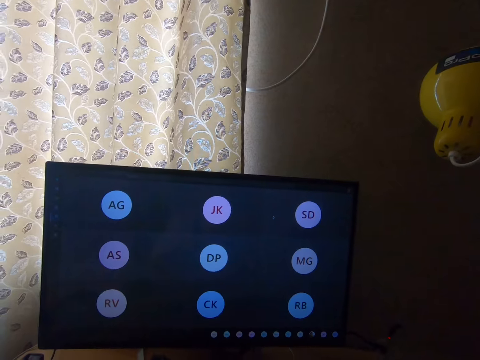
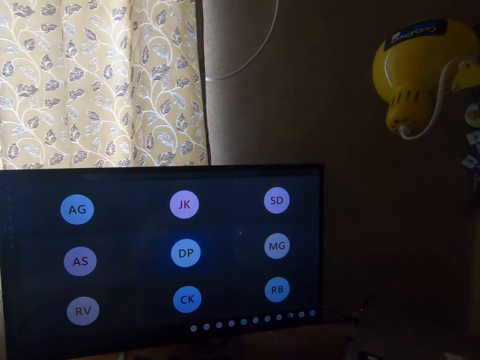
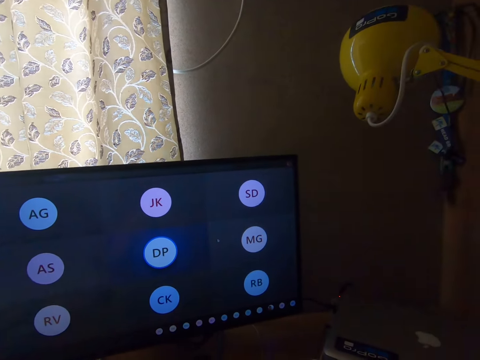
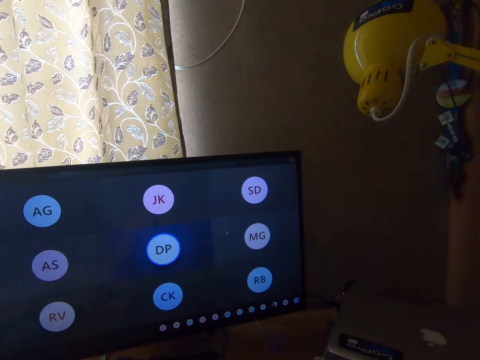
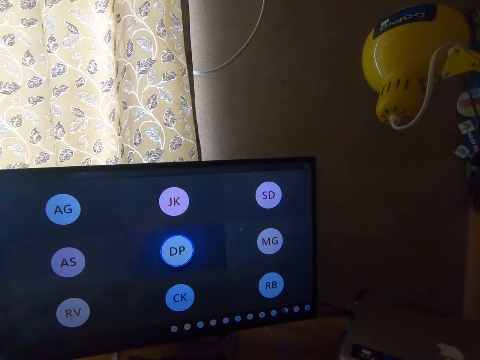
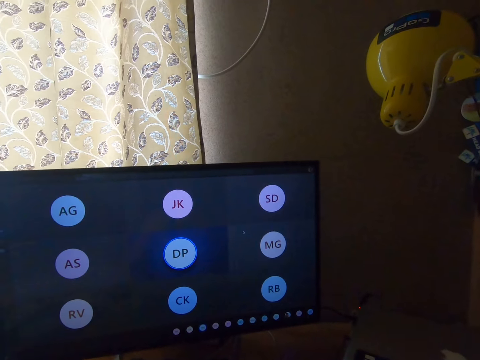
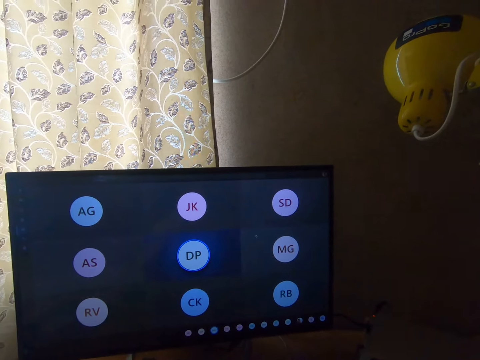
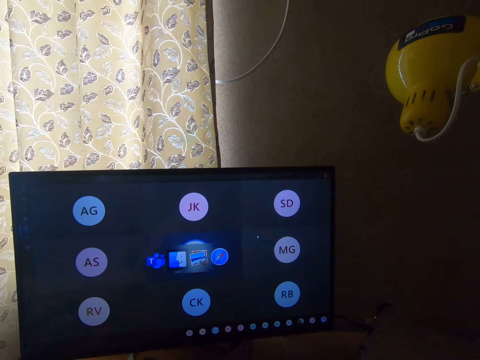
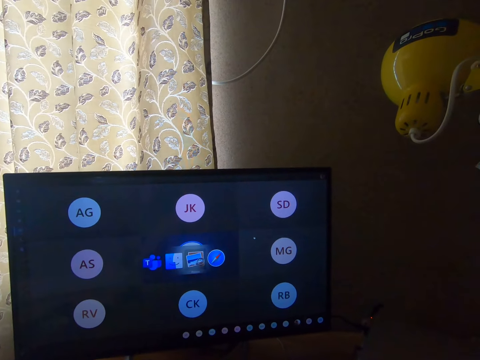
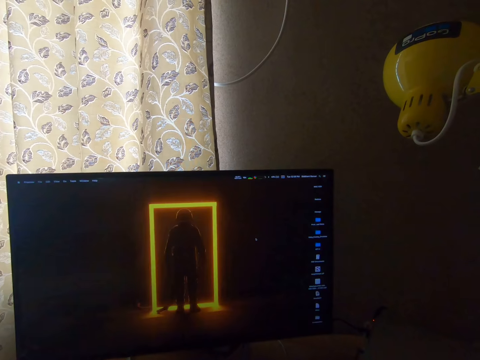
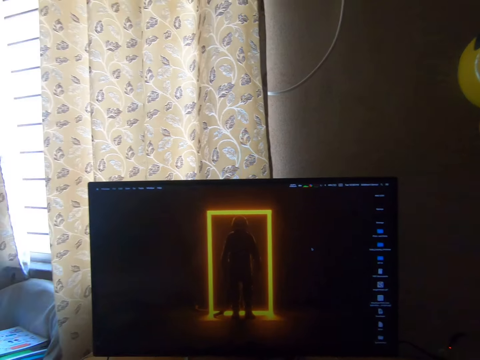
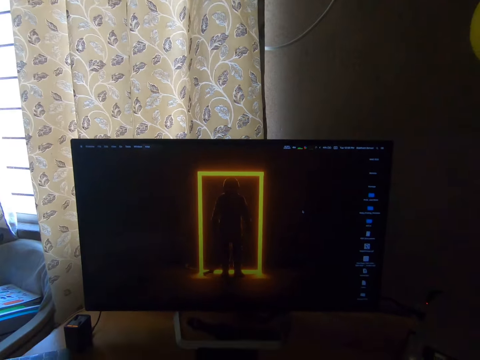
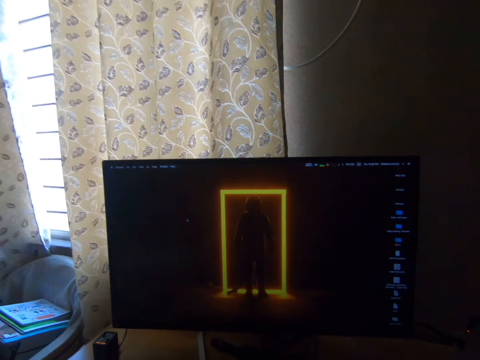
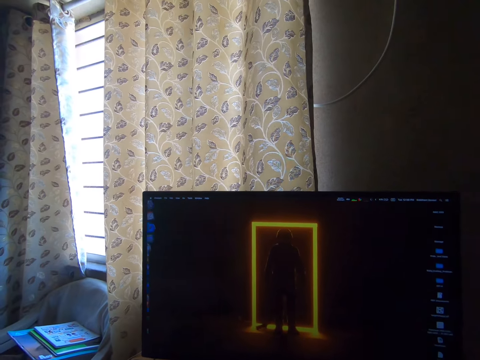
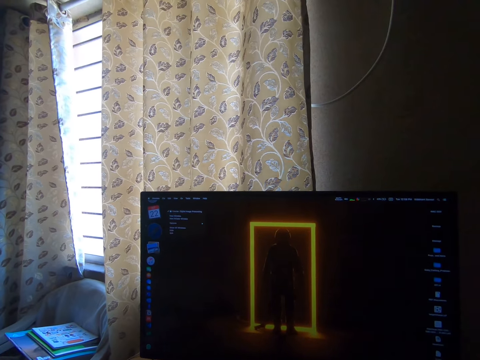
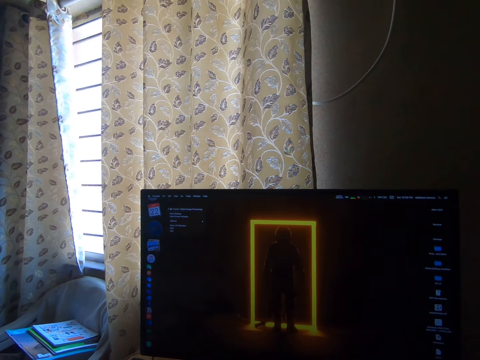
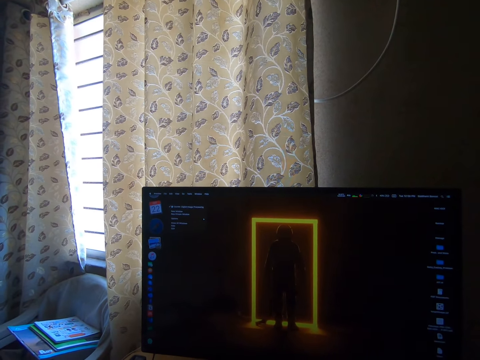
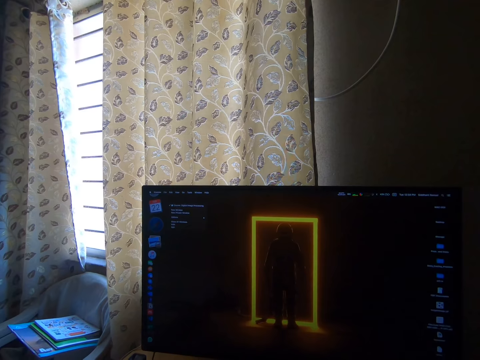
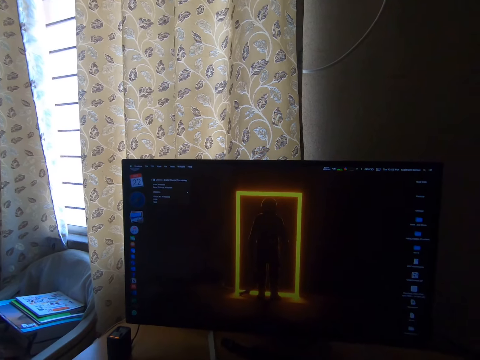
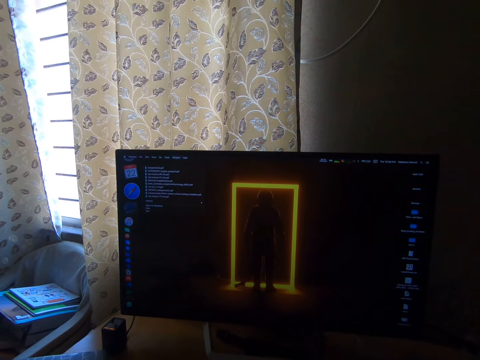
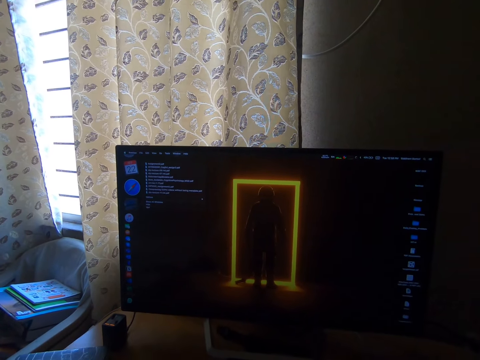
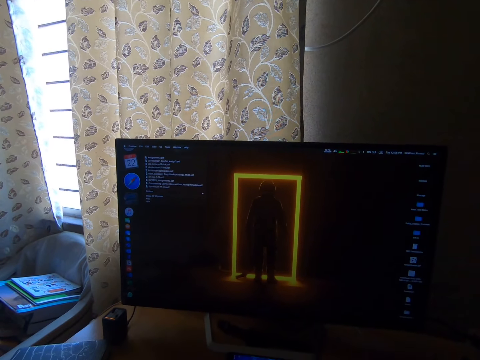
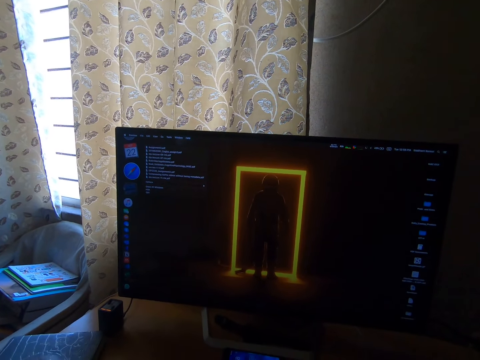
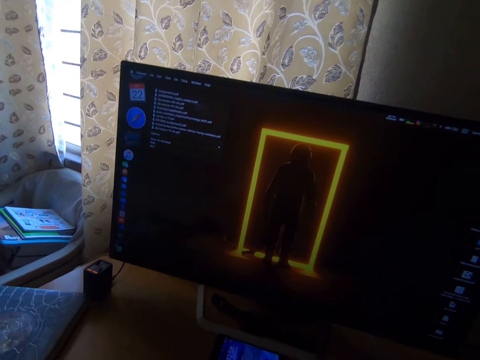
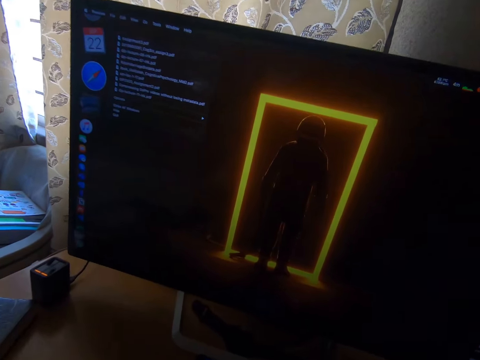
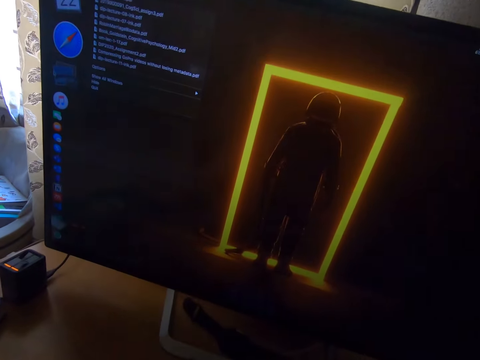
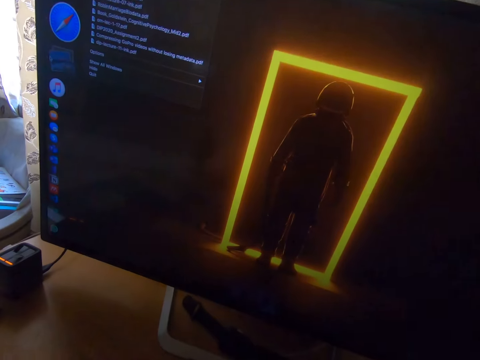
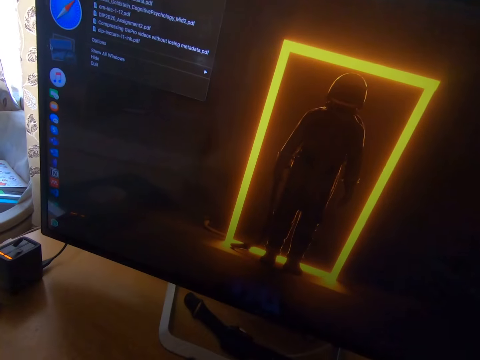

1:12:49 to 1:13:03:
The camera wearer stares at the screen. They operate the screen. They look at the screen closely.

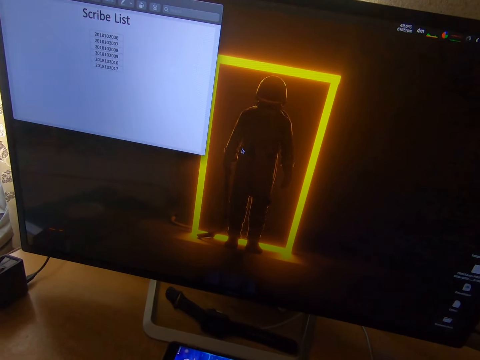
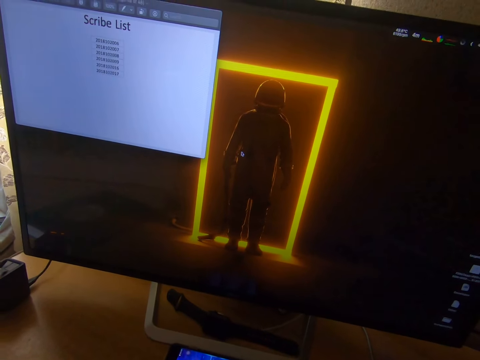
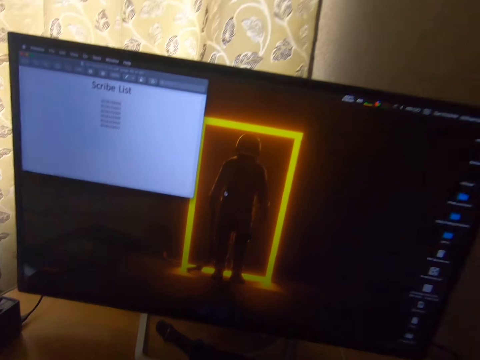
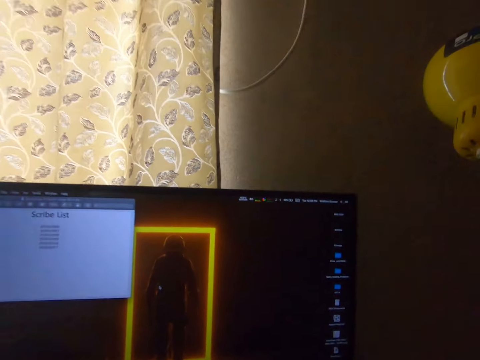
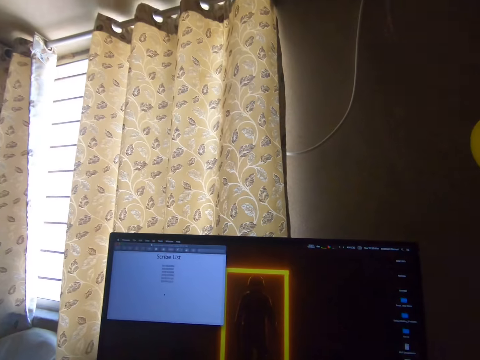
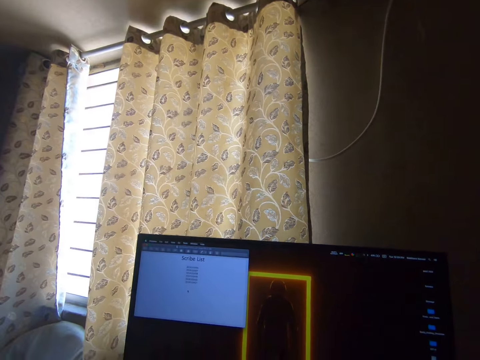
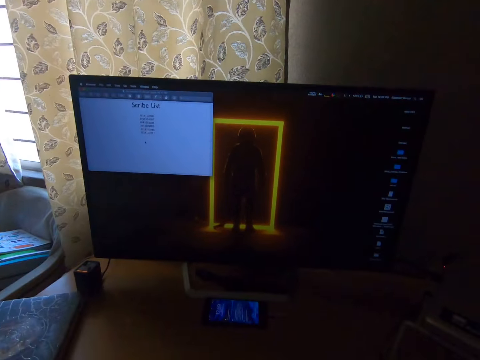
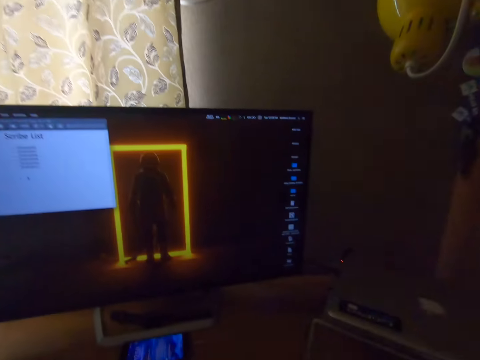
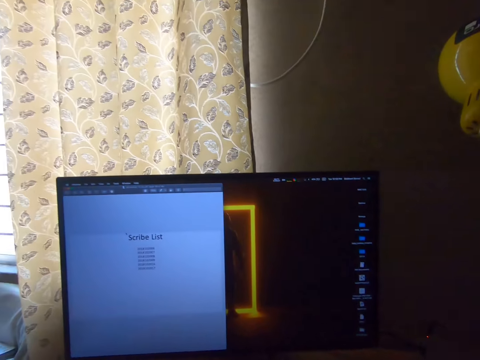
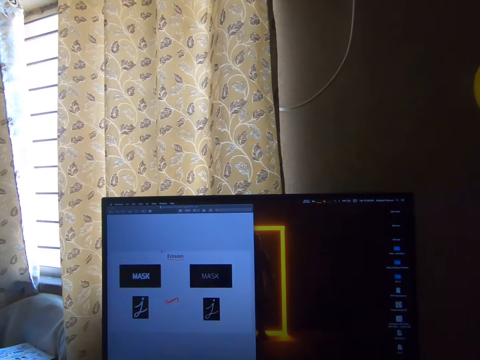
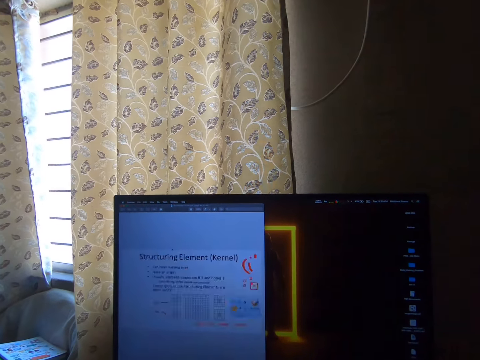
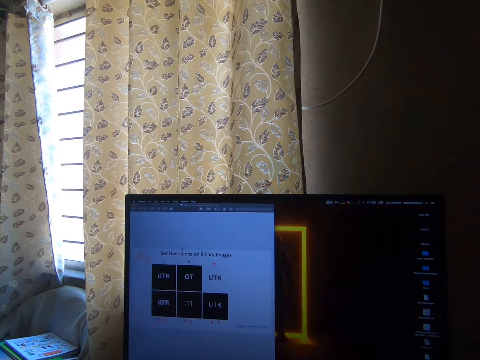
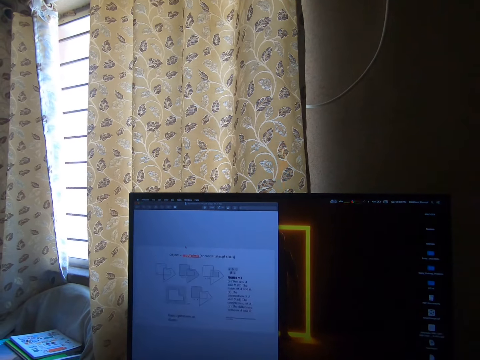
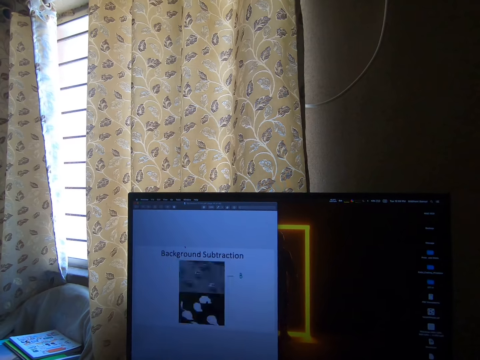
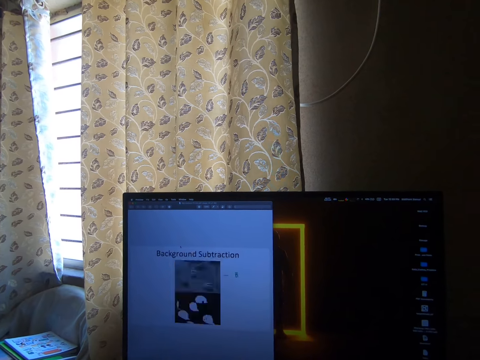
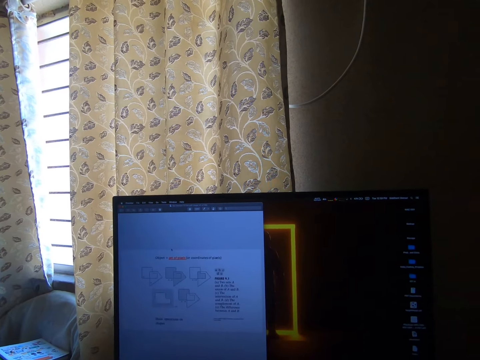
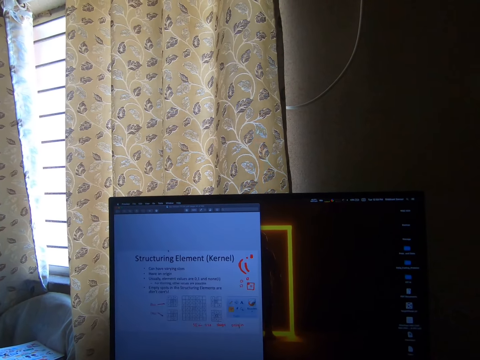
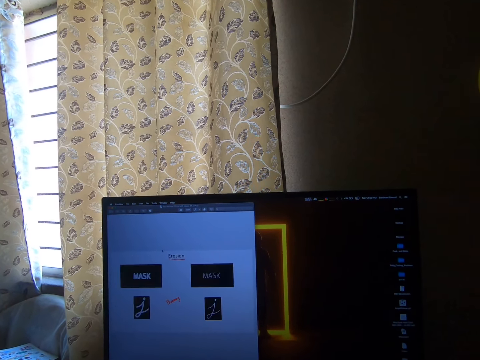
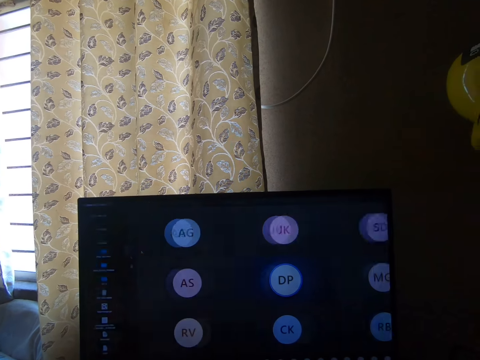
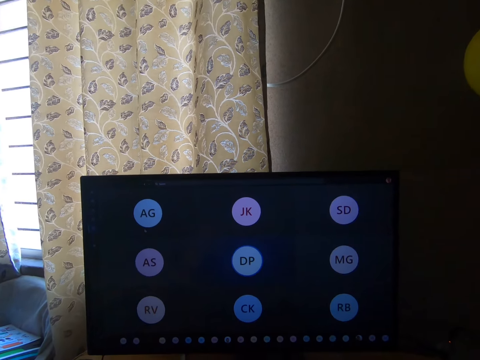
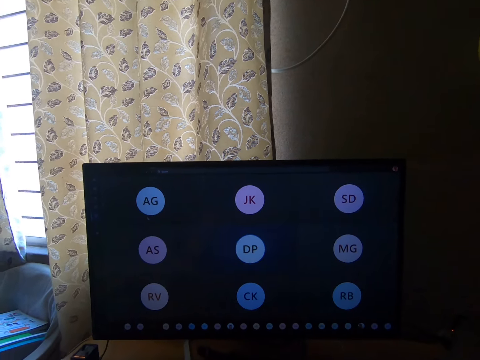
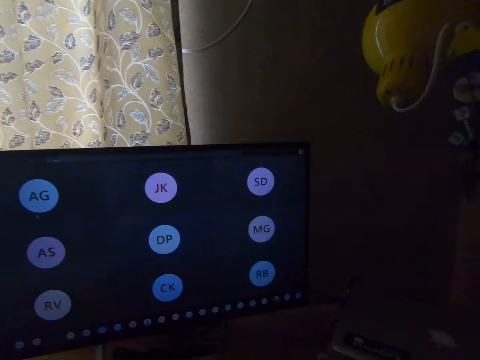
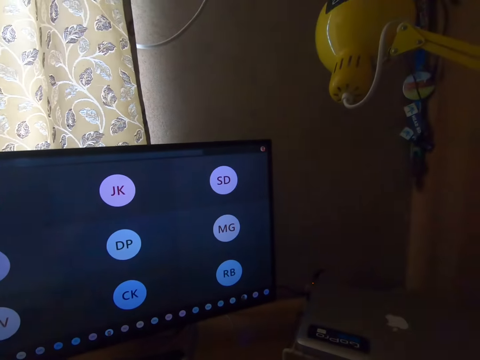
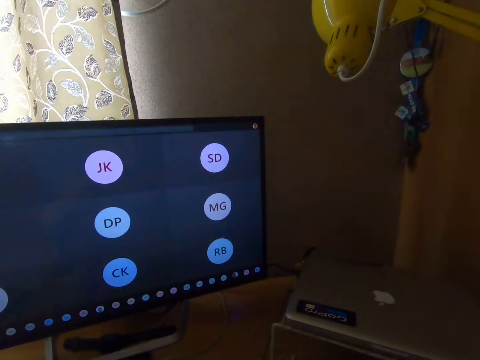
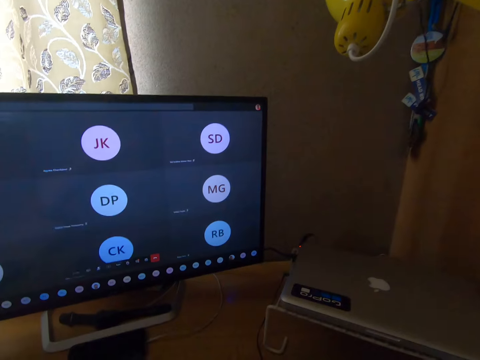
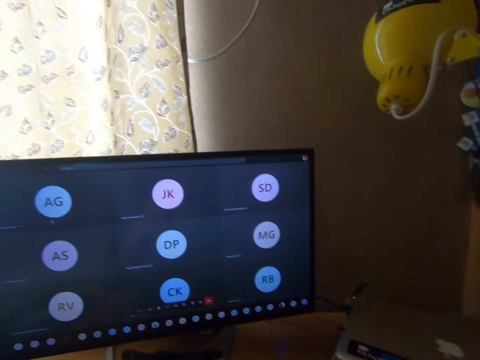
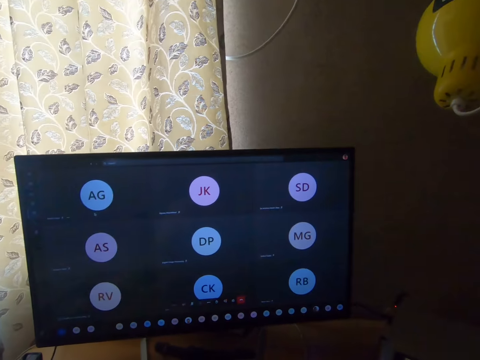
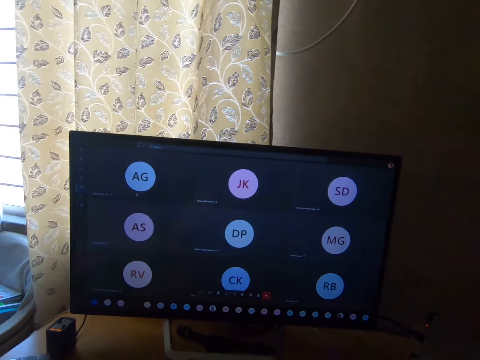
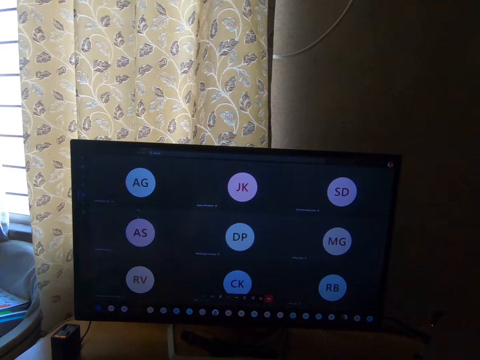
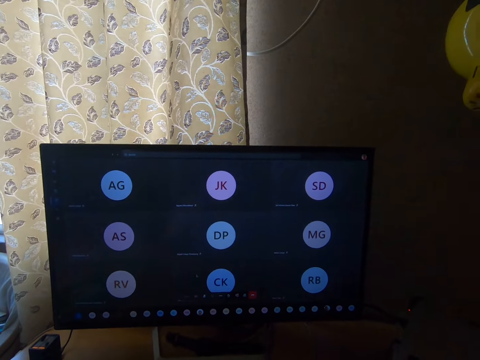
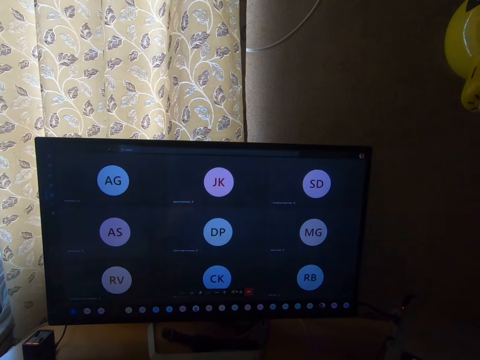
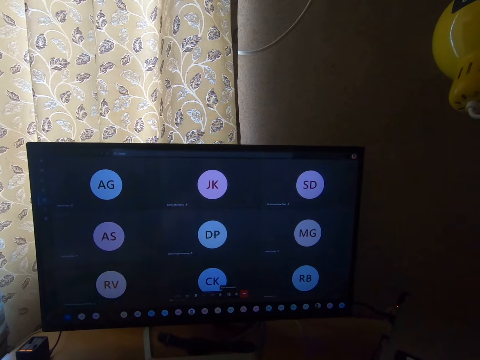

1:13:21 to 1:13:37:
The camera wearer looks around the room. They operate the screen. They look at something on the table. They operate the screen. They stare at the screen. They operate the screen.
